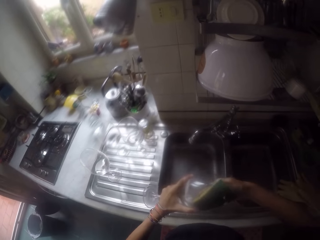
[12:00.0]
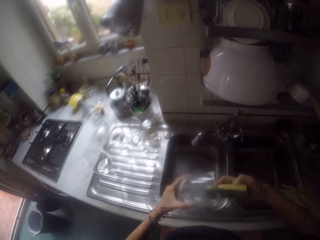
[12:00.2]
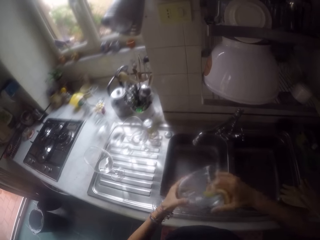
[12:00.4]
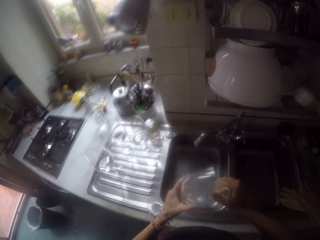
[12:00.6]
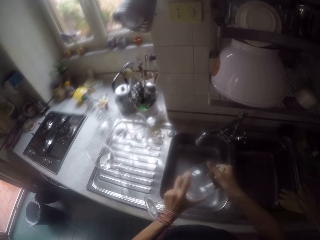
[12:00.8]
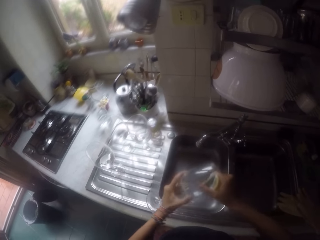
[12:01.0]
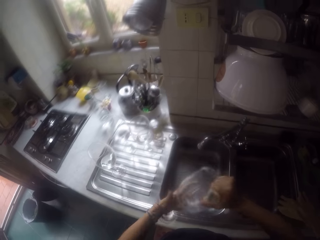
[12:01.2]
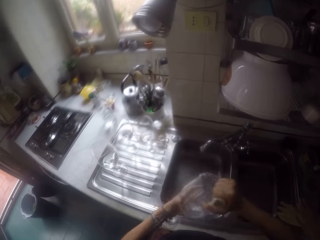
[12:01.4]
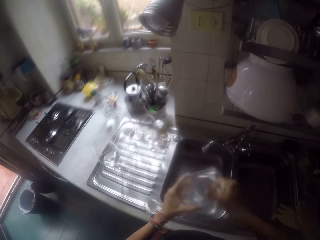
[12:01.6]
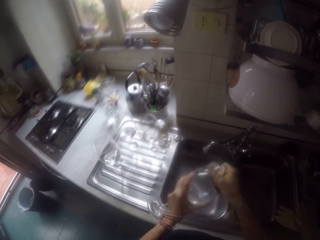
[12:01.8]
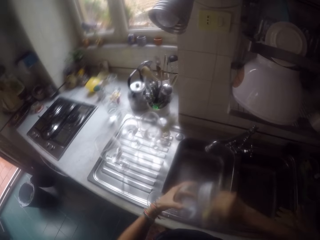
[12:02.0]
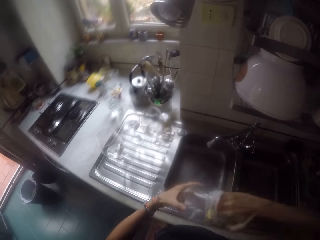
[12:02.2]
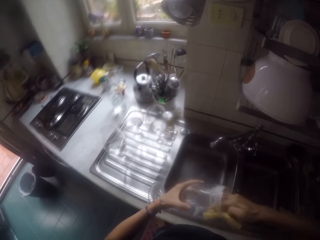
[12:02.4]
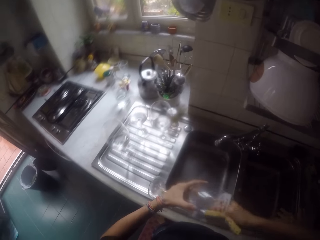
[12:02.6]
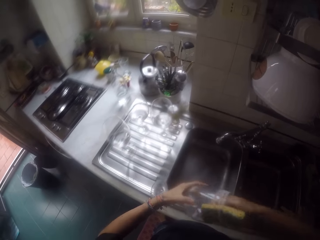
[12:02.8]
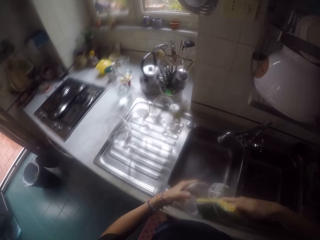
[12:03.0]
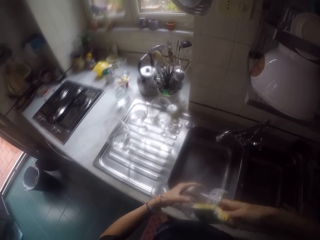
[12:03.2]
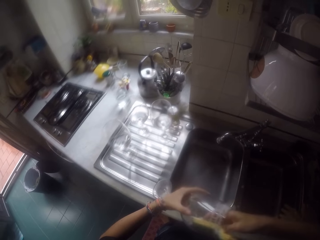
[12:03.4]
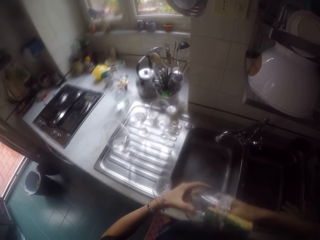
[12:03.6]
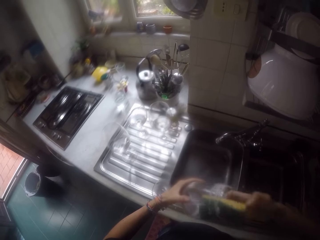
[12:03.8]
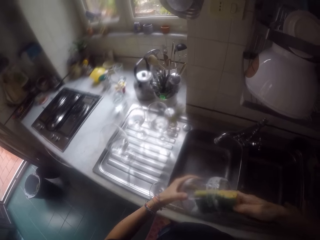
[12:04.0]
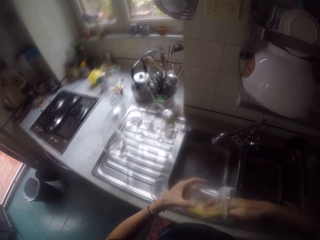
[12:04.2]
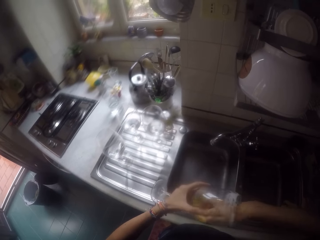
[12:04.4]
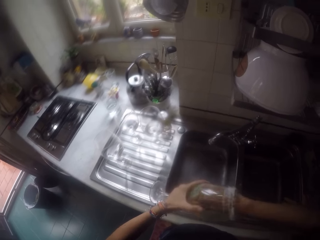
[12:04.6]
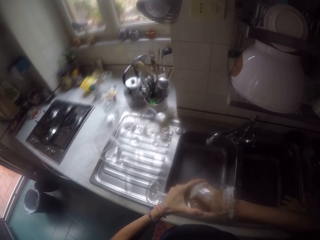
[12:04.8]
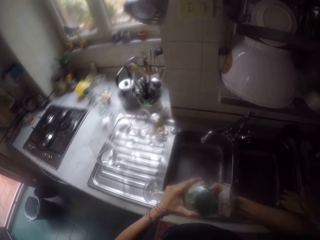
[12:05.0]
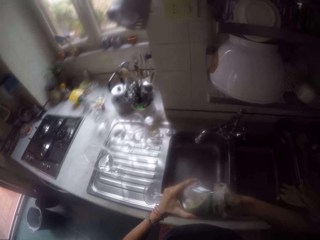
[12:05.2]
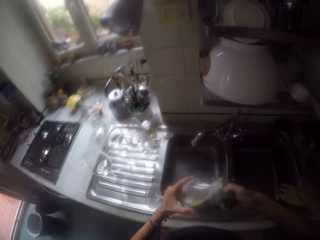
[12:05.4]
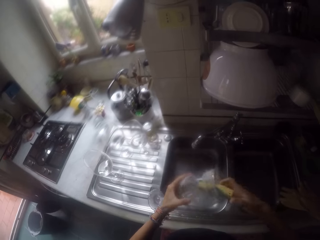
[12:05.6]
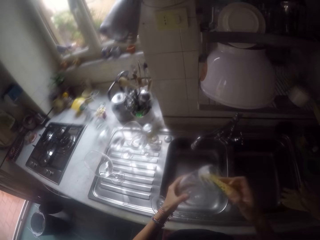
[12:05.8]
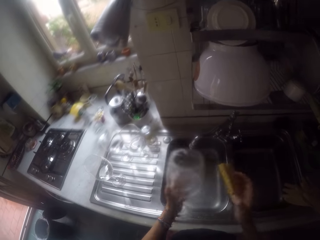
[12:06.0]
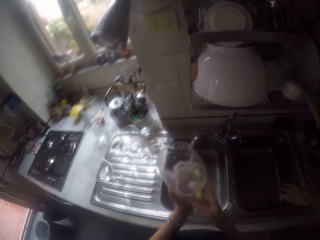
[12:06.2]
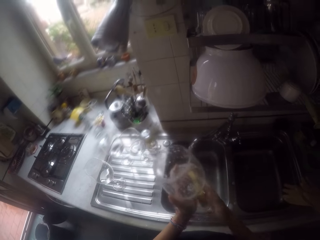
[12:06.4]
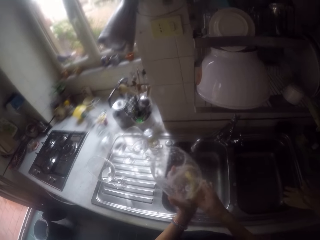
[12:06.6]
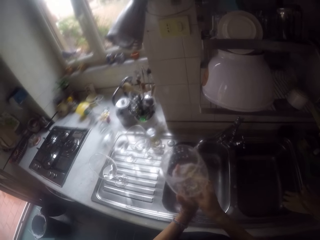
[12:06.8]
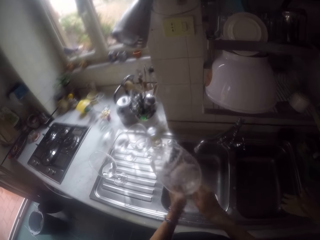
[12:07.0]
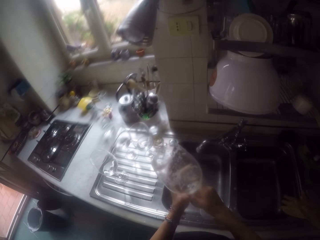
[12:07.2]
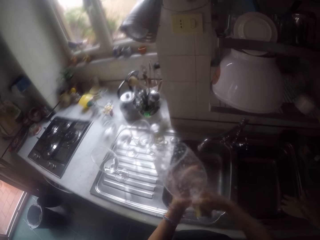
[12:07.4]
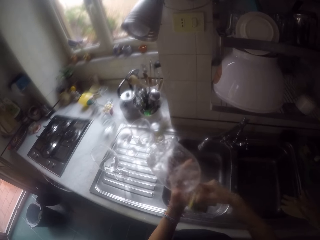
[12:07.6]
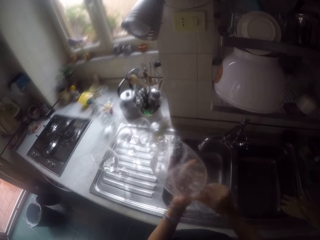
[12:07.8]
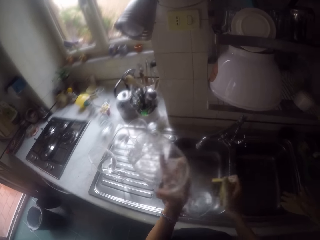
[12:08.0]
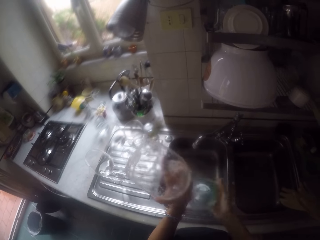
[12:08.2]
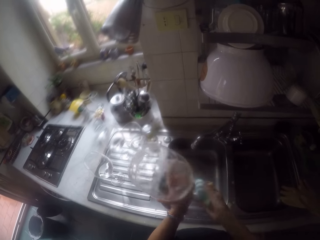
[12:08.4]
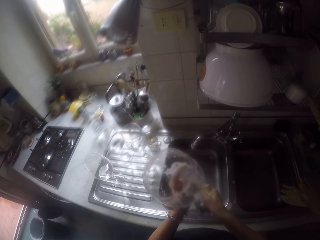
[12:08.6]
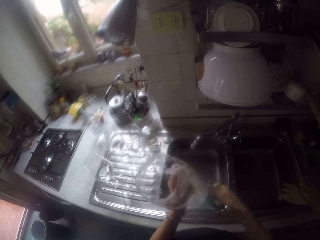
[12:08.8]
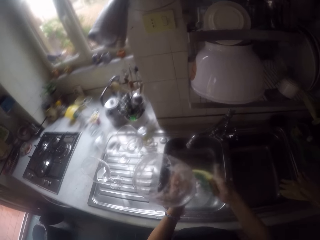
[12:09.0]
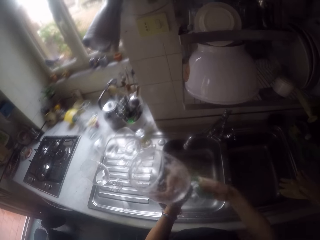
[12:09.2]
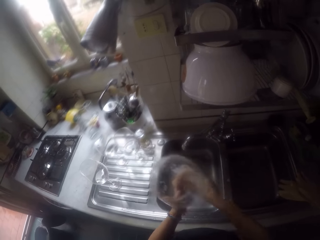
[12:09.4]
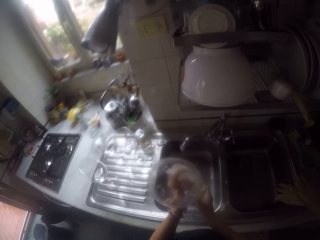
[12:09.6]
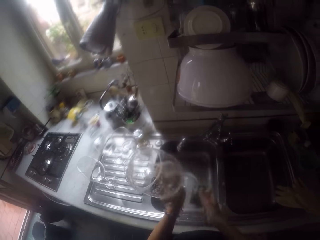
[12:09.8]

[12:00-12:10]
The camera wearer washes the glass.

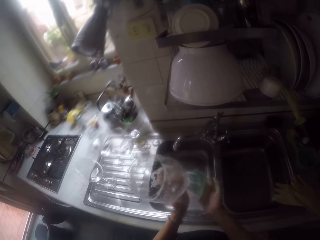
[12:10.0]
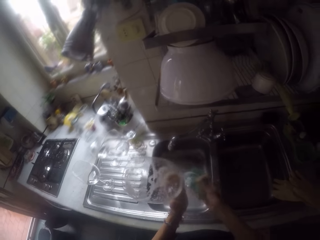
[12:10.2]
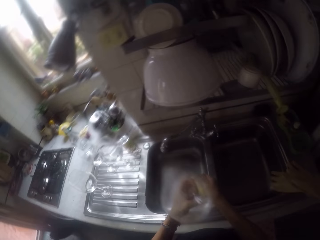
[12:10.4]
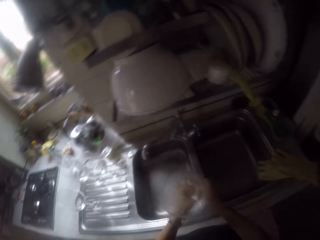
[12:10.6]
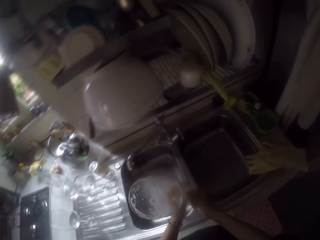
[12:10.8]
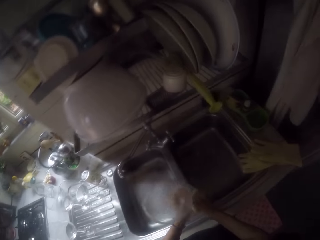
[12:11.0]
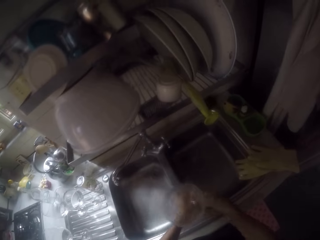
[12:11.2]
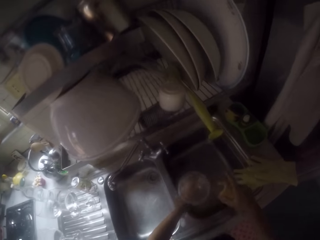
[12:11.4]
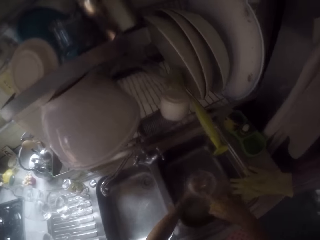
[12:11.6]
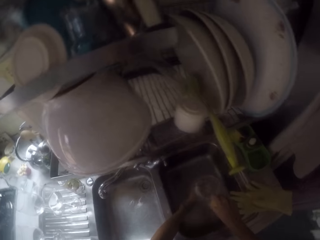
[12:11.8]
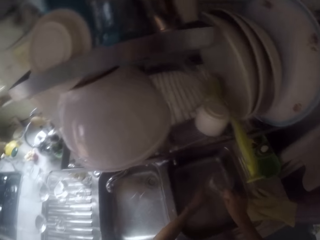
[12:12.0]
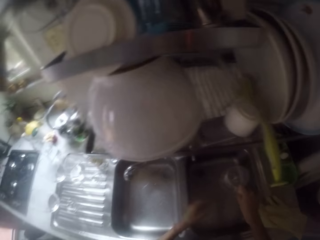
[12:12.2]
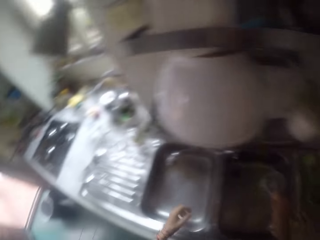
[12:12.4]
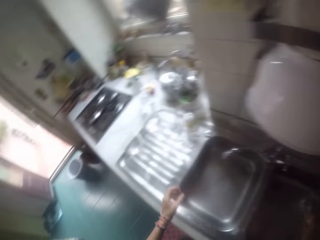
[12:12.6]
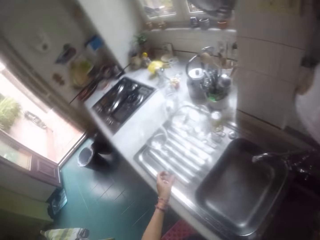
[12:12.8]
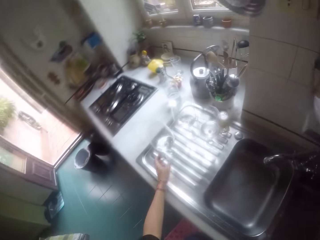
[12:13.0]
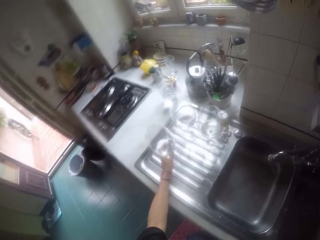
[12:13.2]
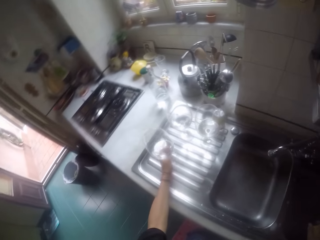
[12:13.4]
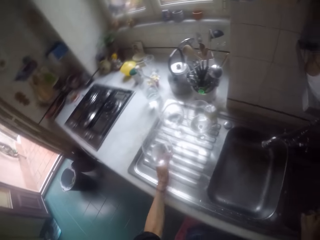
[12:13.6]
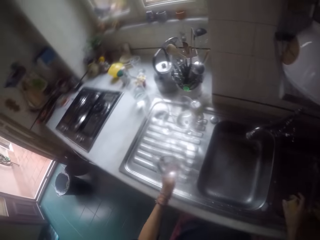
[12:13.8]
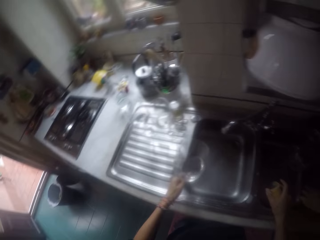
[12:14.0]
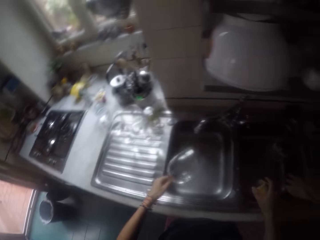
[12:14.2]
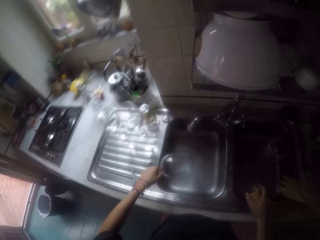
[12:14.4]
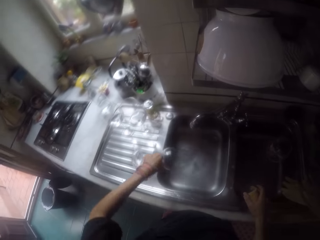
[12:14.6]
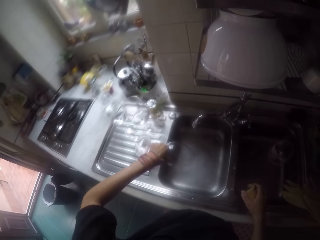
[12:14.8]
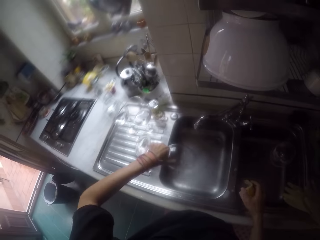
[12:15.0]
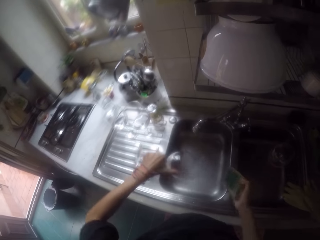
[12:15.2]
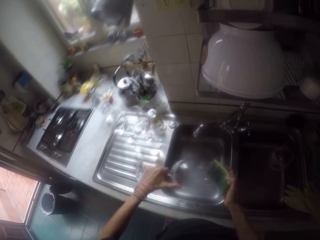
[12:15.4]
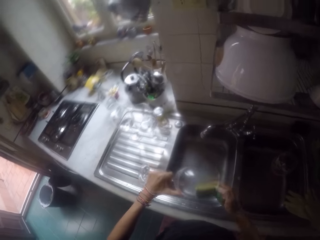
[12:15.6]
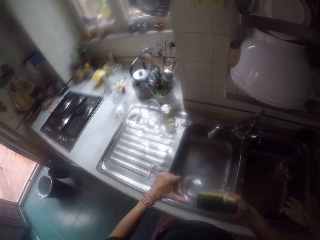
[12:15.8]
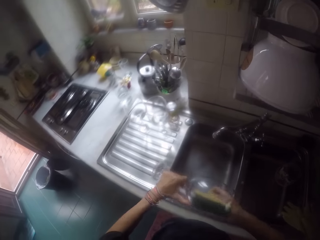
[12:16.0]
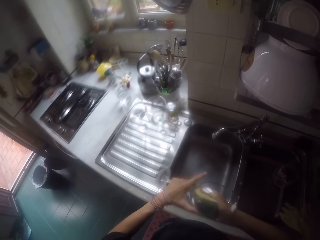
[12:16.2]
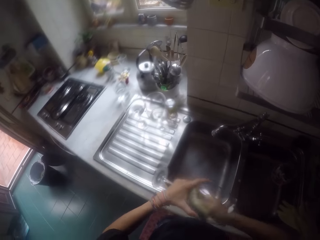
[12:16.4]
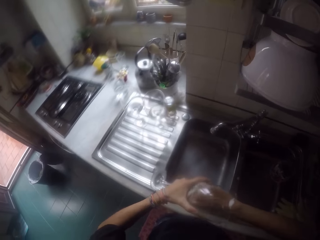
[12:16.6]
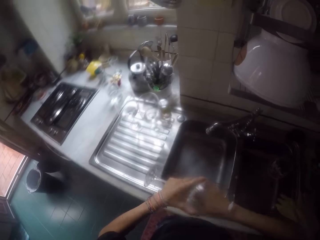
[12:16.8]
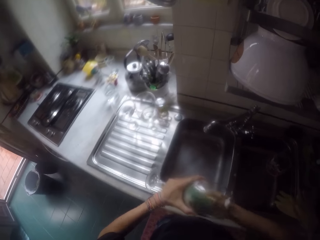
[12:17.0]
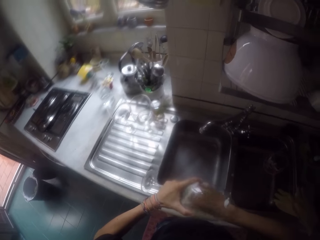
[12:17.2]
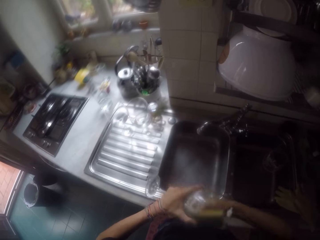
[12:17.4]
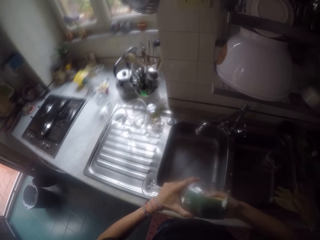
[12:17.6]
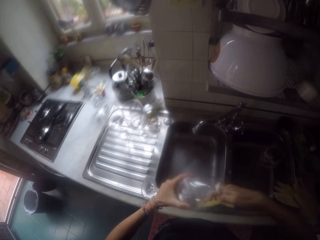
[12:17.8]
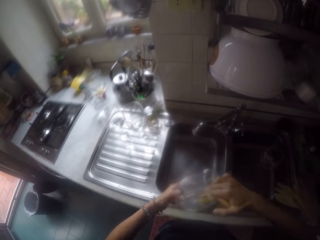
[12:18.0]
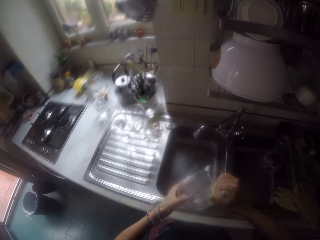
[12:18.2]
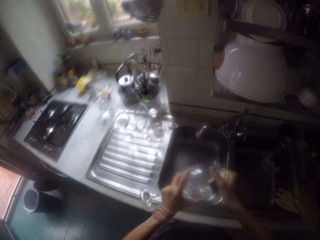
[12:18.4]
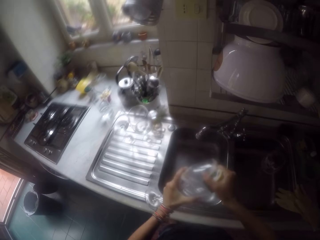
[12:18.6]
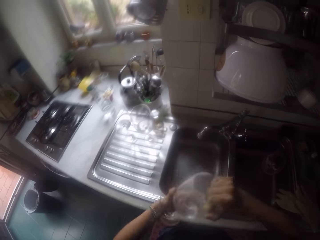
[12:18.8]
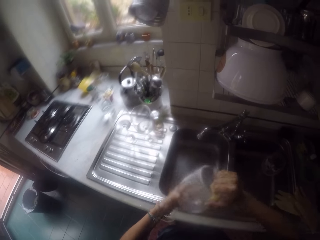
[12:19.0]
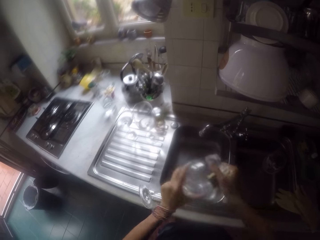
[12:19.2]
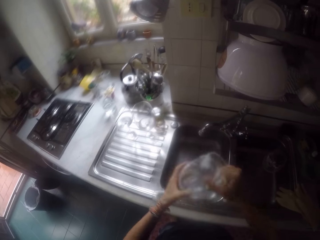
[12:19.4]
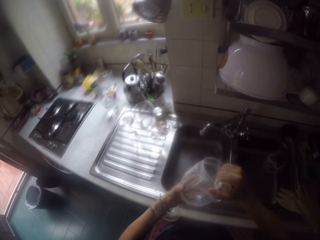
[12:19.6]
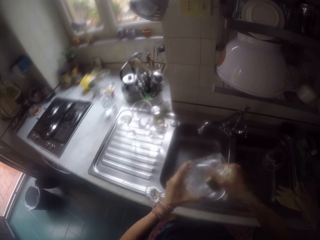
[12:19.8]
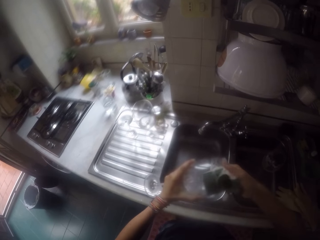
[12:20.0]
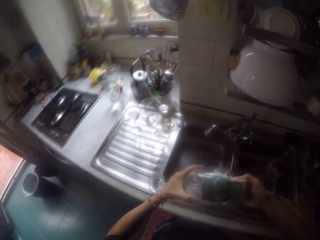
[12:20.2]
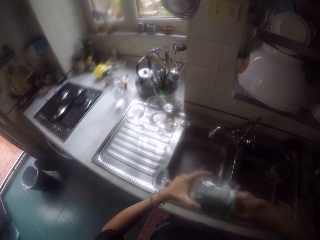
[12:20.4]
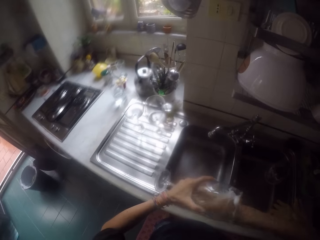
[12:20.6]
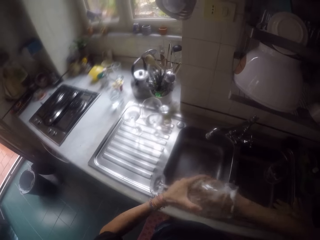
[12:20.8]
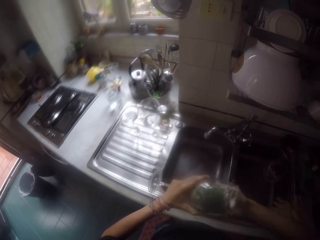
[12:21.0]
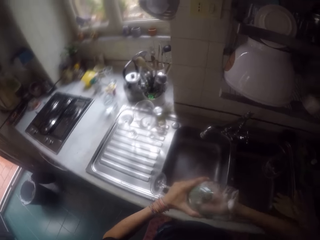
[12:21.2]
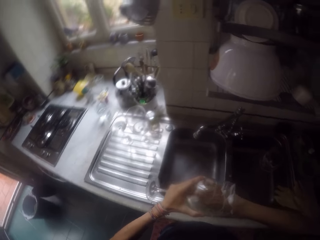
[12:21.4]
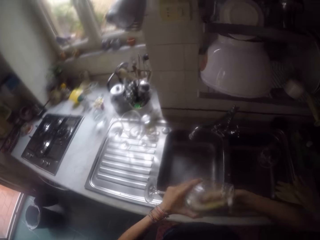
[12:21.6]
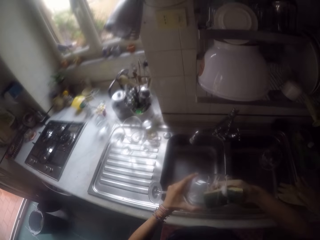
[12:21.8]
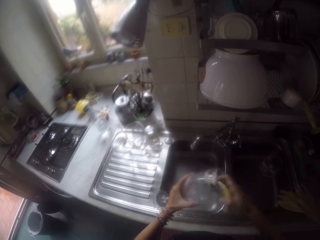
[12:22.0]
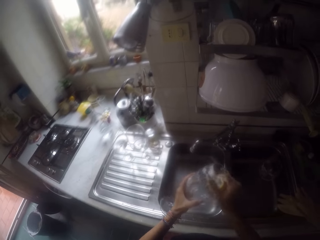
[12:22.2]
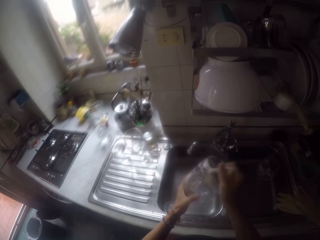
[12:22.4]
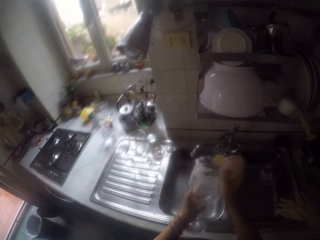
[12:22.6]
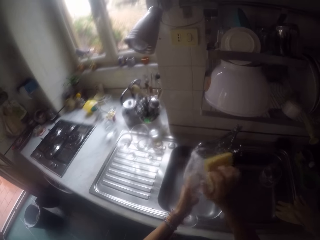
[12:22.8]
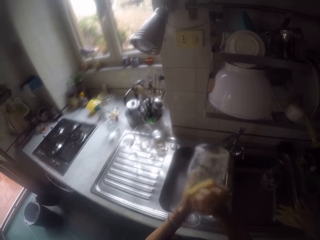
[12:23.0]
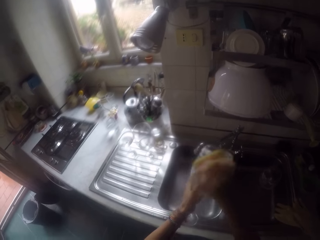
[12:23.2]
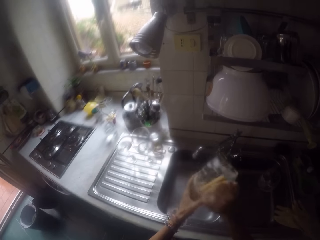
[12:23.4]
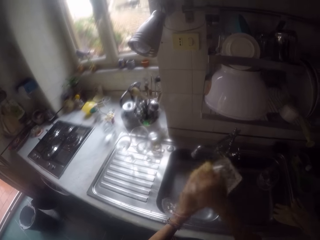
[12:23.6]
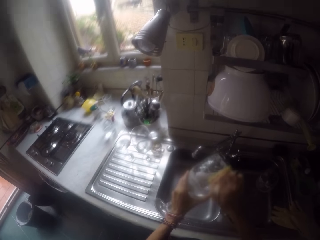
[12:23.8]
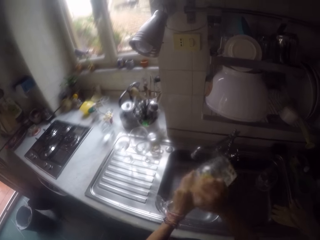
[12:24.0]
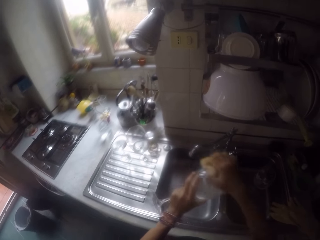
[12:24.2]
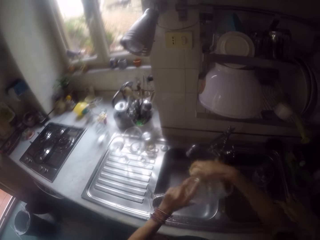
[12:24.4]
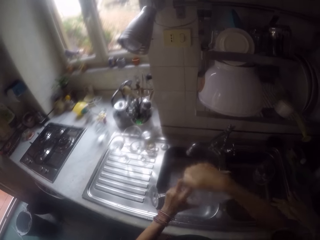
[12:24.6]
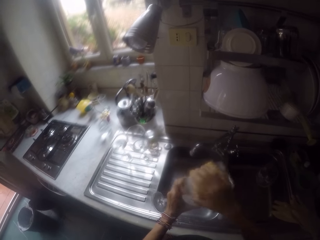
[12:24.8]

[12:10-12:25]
The camera wearer places the glass on the sink. They pick the glass from the sink. They pour the water in the sink. They wash the glass with the sponge.
